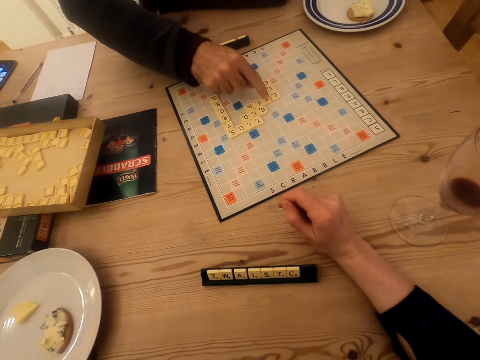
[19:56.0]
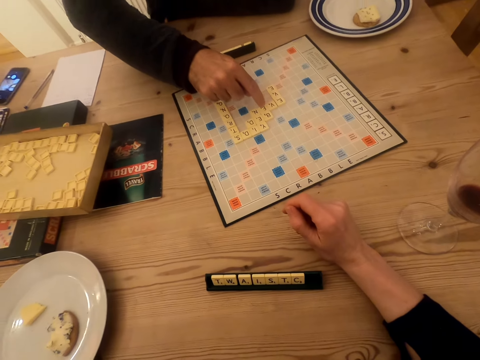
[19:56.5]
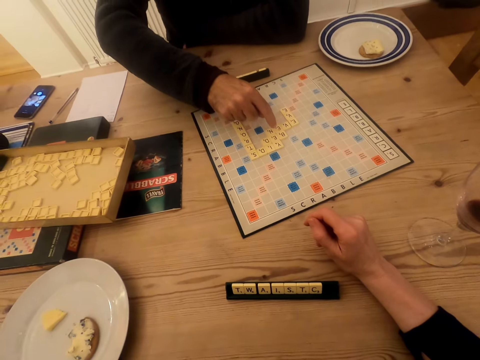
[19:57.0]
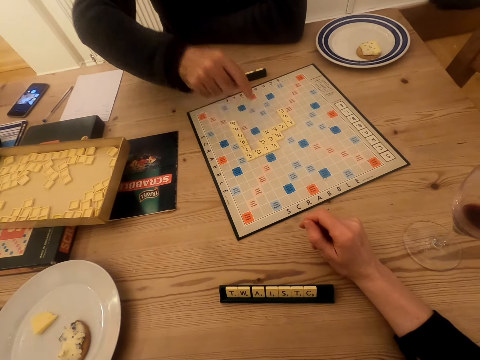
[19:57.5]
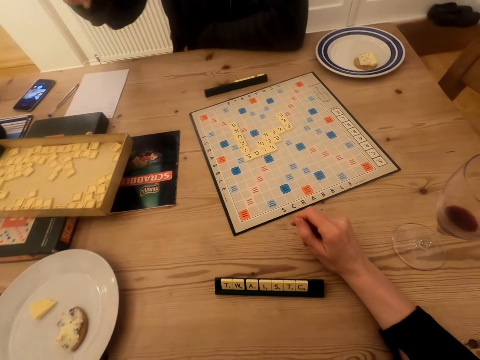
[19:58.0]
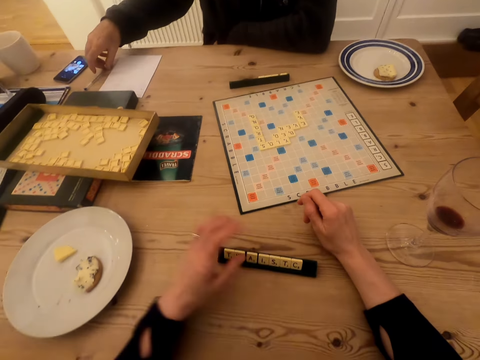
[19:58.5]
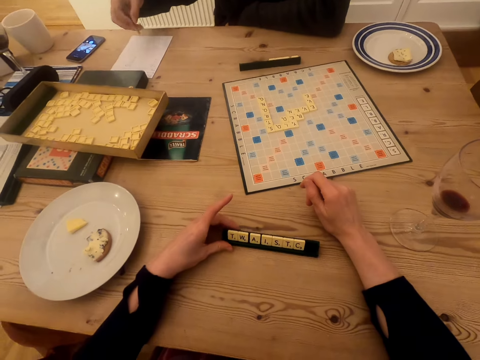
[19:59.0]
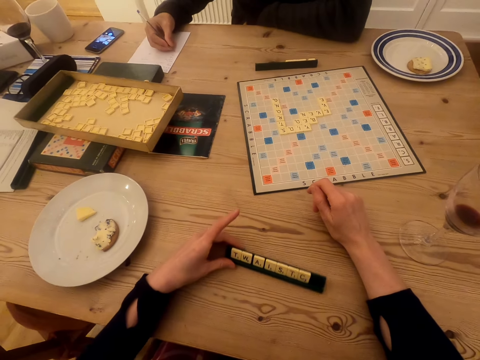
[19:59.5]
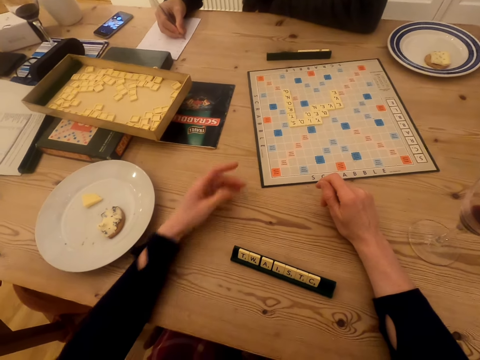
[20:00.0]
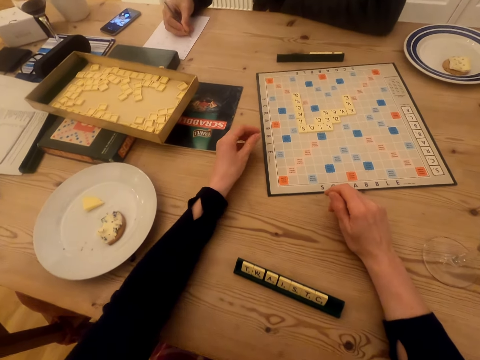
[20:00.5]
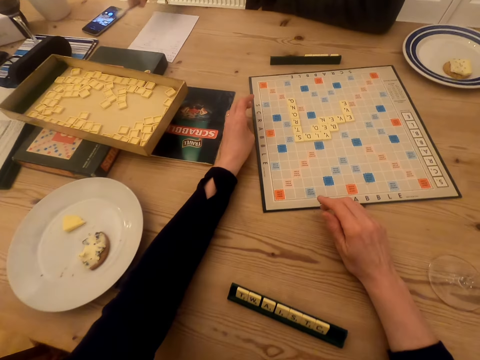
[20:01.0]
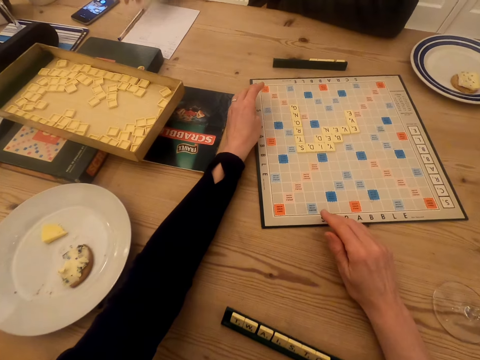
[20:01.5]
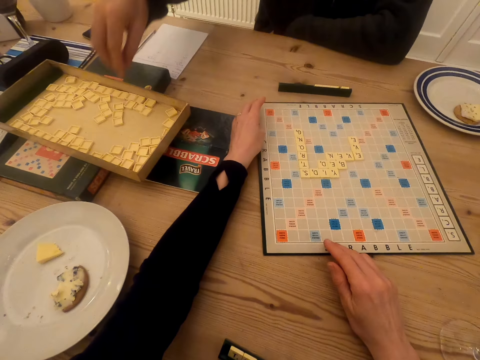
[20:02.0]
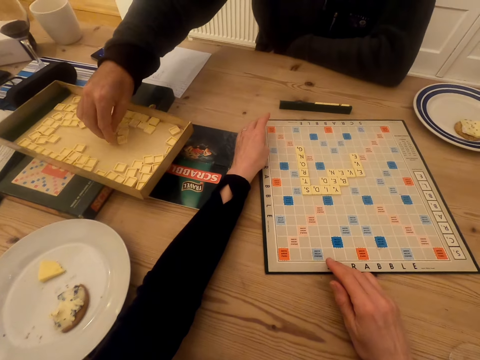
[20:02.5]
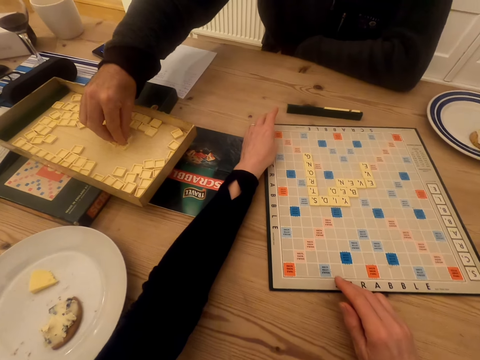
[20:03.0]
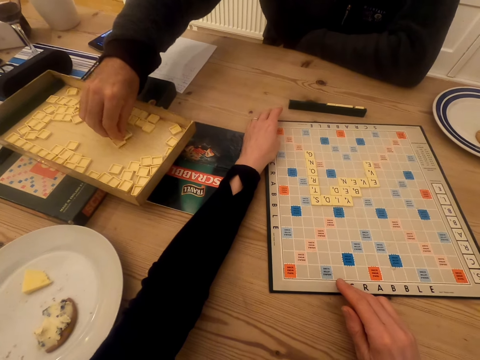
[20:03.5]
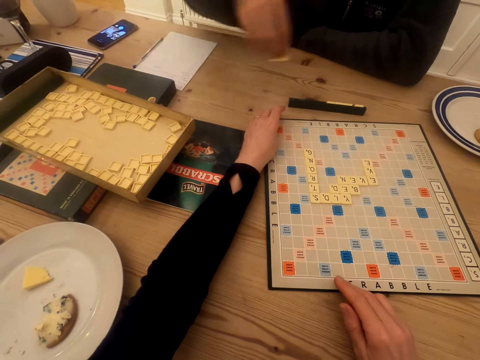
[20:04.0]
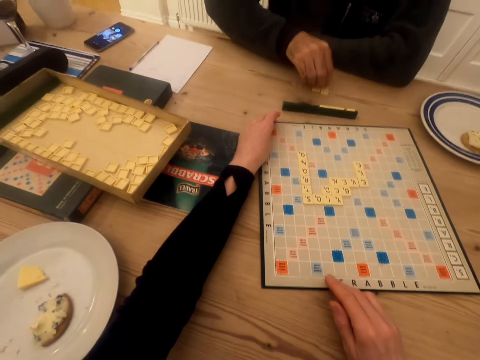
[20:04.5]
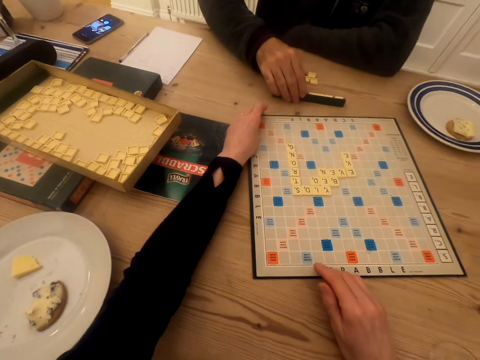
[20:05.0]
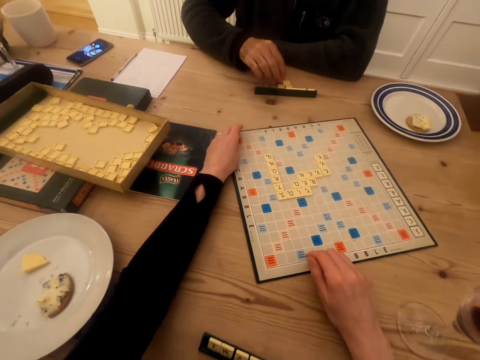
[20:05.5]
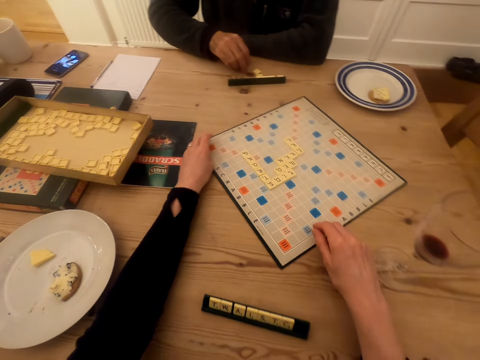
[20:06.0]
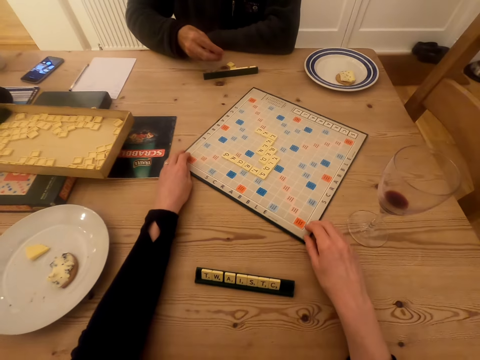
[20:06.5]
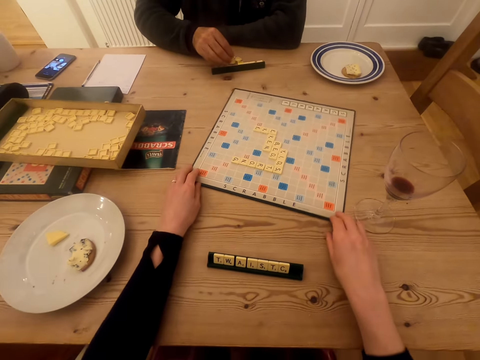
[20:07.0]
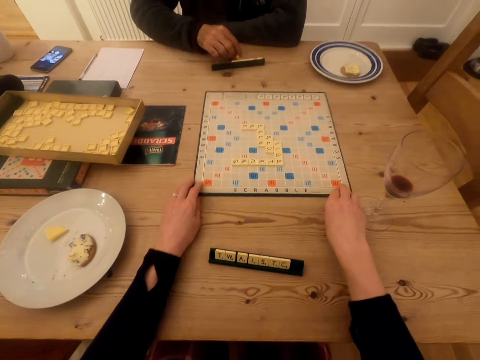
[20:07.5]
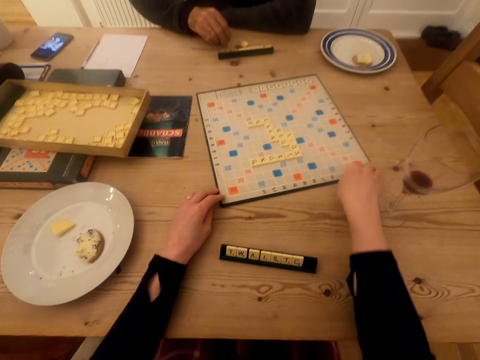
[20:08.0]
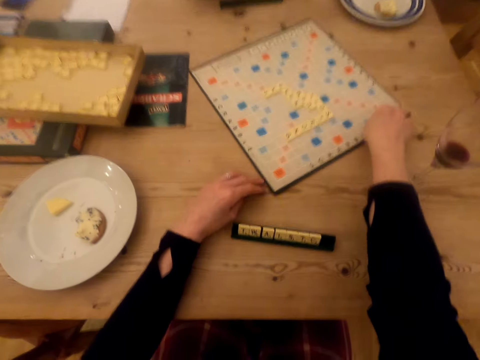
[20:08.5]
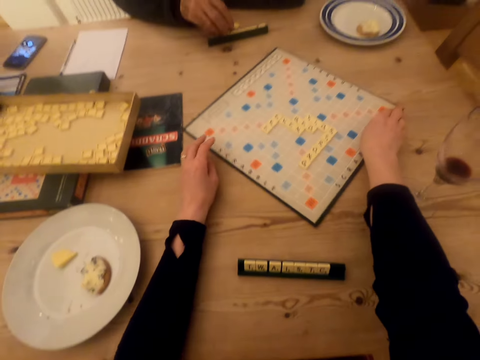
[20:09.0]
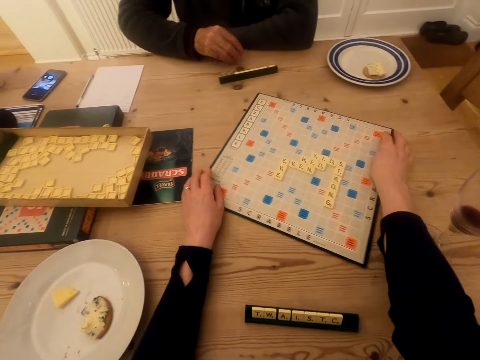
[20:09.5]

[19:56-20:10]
The camera wearer stares at the scrabble board. They move the scrabble tile rack. A man arranges scrabble beads on the board. The man picks up a pen. The man writes on the paper. The camera wearer moves the scrabble tile rack again. They rotate the scrabble board. The man places the pen on the table. The man picks up scrabble tiles, places the scrabble tiles on the table, moves the scrabble tiles holder, and arranges the scrabble tiles in the tile holder.

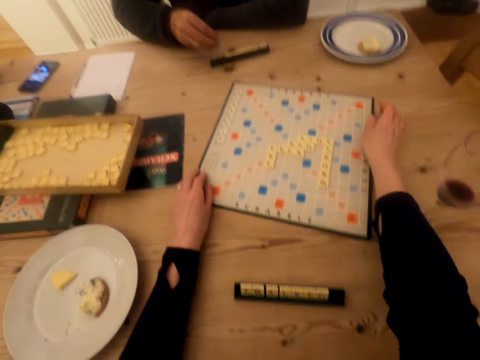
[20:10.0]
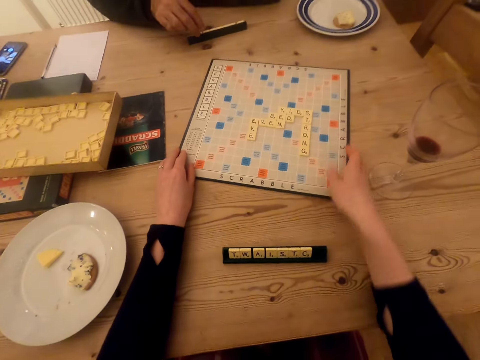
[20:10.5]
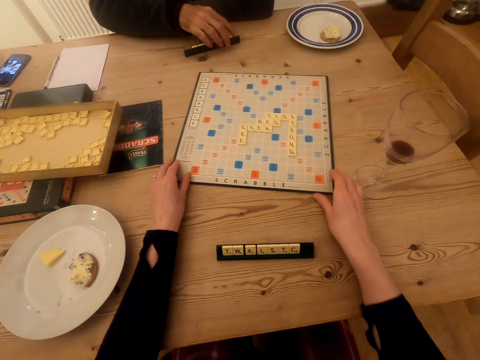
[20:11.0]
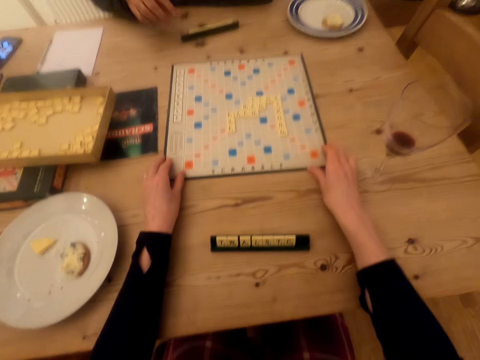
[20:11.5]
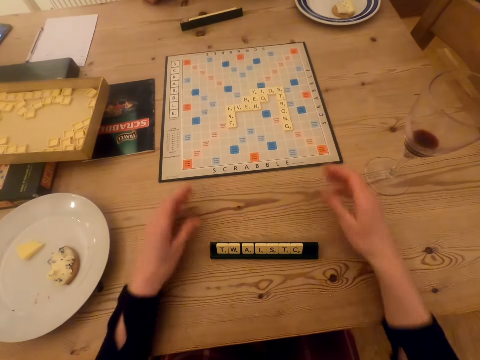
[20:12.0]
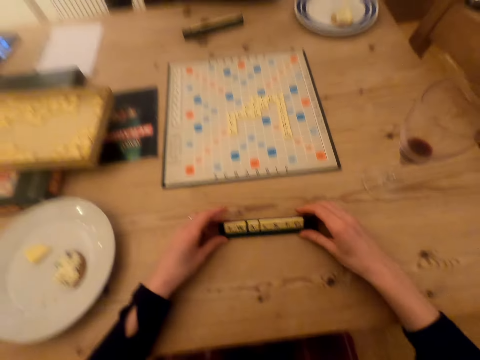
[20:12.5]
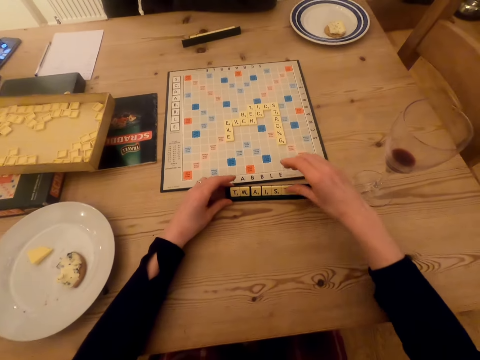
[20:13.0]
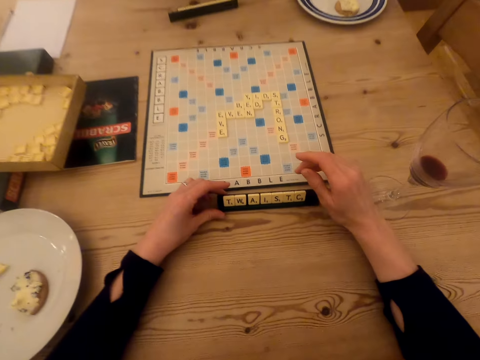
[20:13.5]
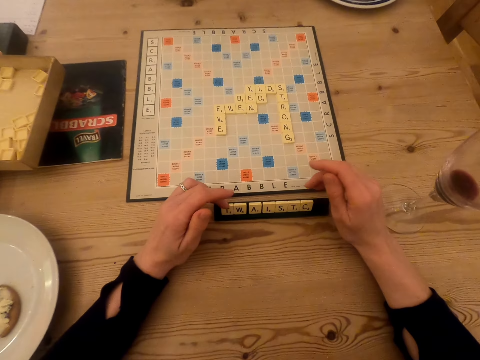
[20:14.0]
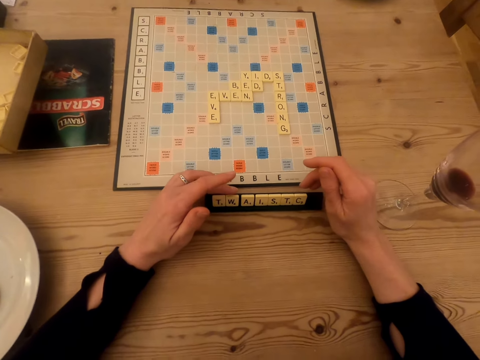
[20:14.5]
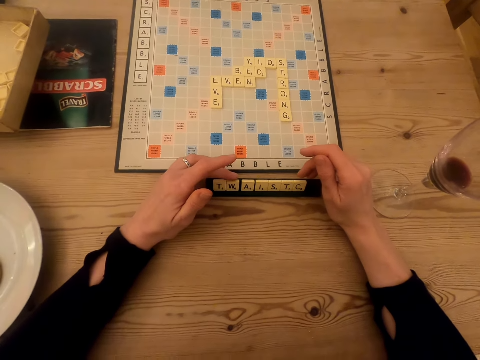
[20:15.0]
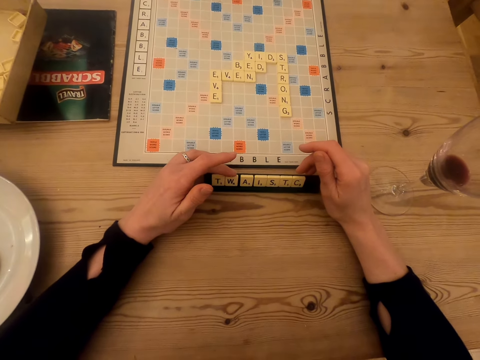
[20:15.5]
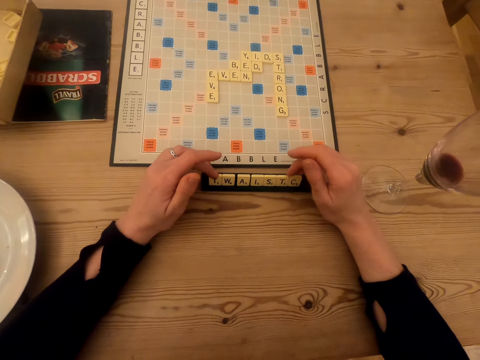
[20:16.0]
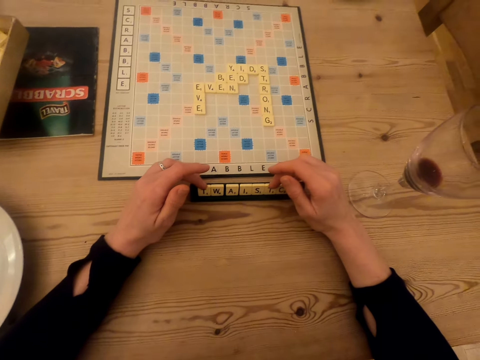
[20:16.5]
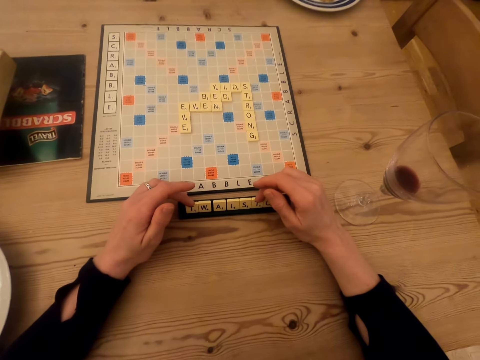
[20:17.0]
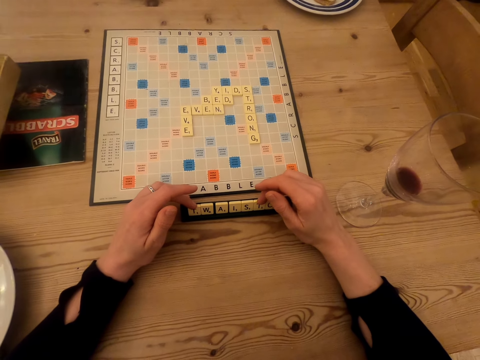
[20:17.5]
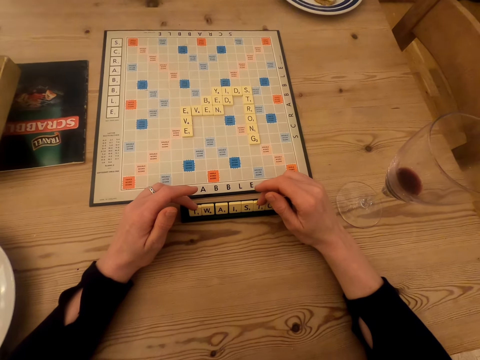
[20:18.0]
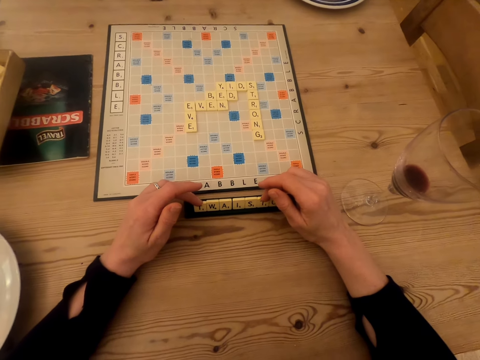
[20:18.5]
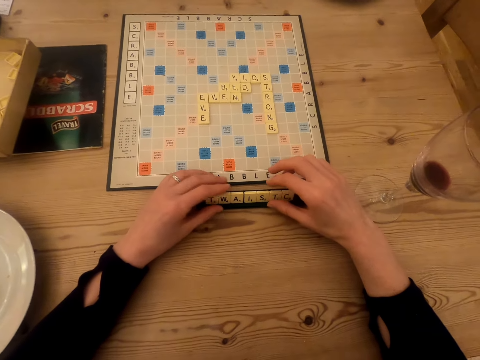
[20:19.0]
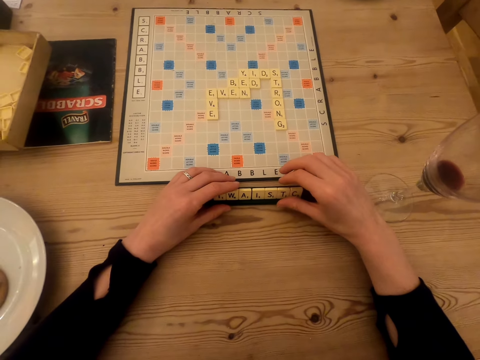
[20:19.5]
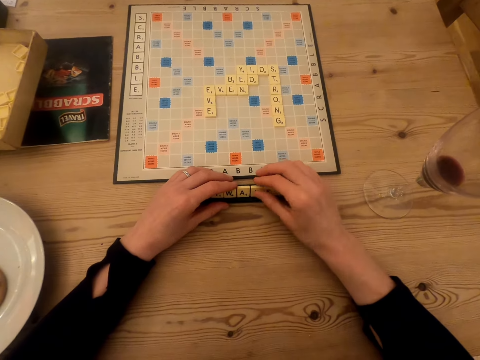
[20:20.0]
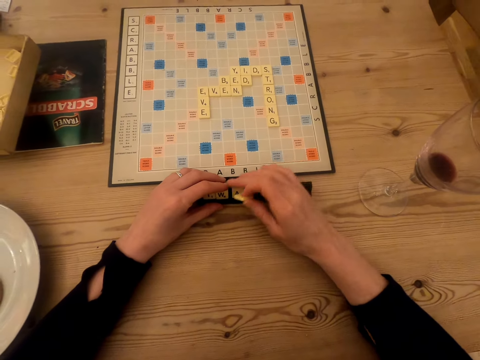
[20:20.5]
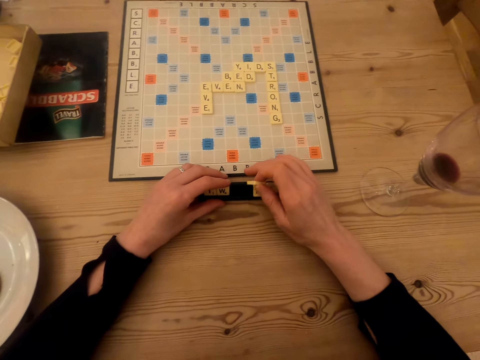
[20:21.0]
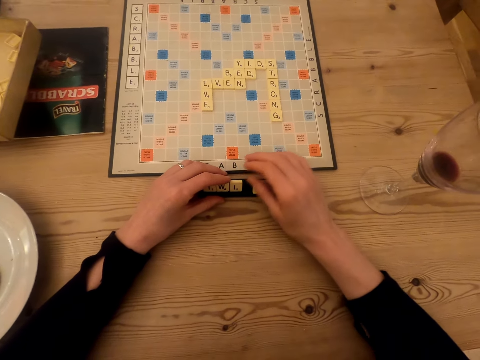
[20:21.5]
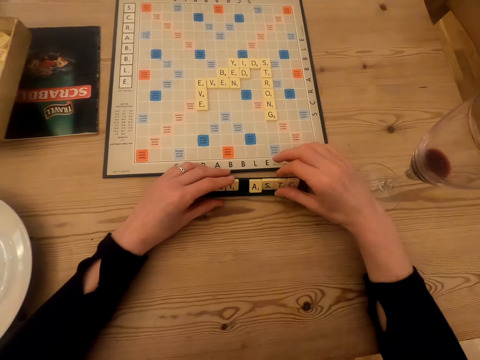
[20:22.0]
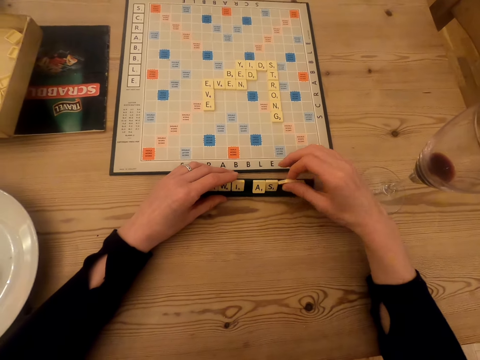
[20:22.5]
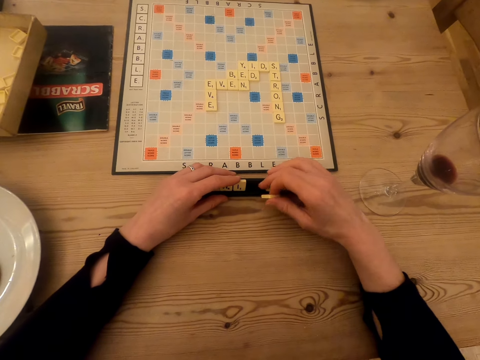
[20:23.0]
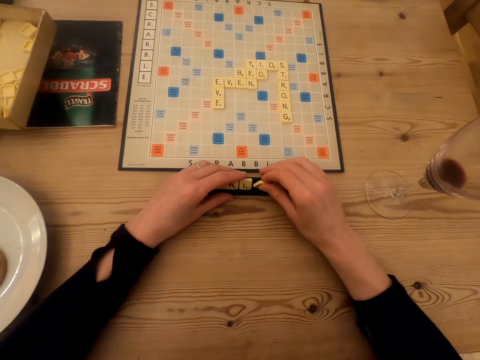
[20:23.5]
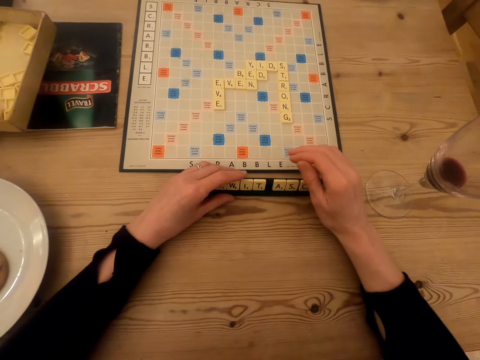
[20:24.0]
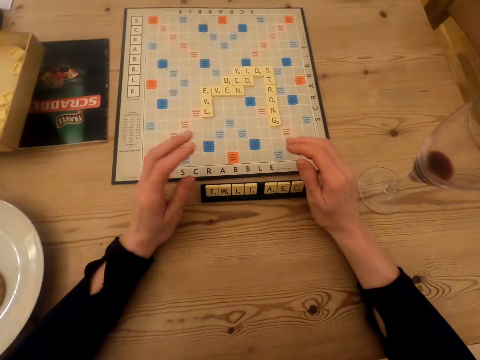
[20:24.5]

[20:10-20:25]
A man puts beads on the scrabble tile rack. The camera wearer turns the scrabble board round. The man interacts with the camera wearer. The camera wearer moves the scrabble tile holder and stares at the scrabble tiles. They touch the scrabble beads. They pick a scrabble tile, move scrabble tiles in the tile holder, and put the scrabble tile in the tile holder. They pick a scrabble tile, move the scrabble tiles in the tile holder, and put the scrabble tile in the tile holder.
